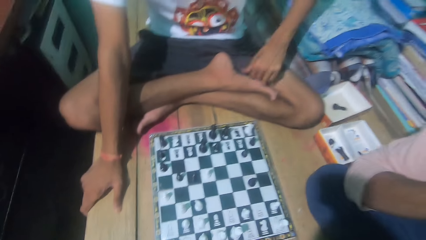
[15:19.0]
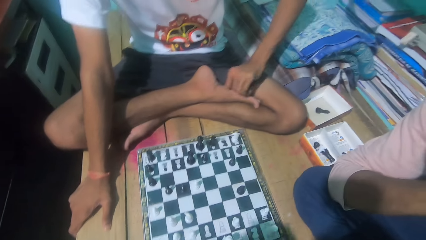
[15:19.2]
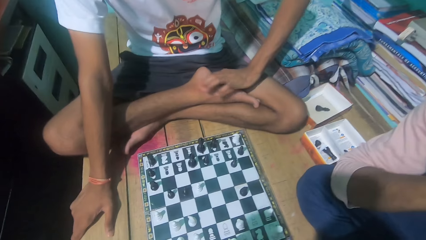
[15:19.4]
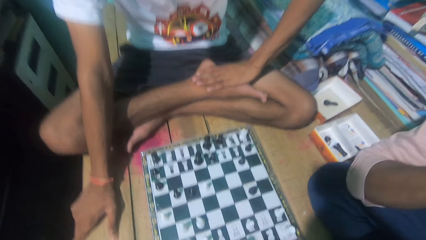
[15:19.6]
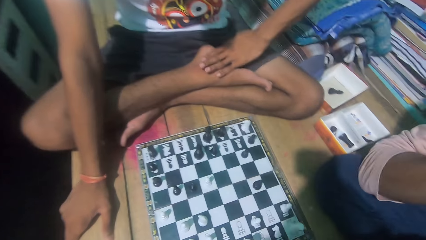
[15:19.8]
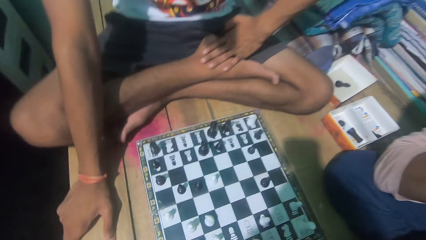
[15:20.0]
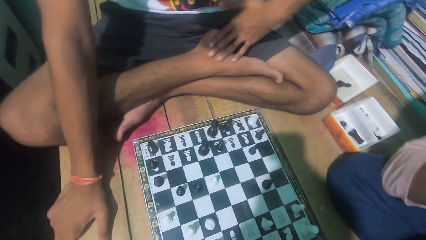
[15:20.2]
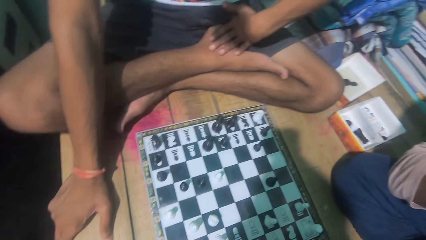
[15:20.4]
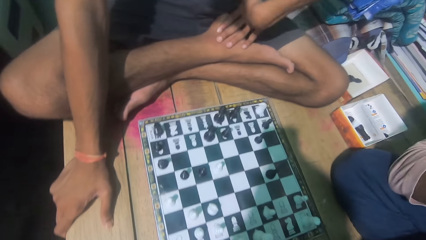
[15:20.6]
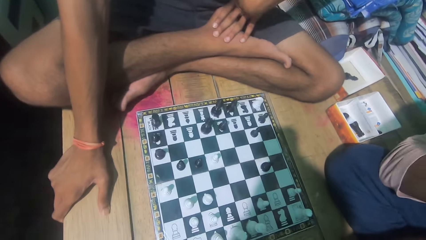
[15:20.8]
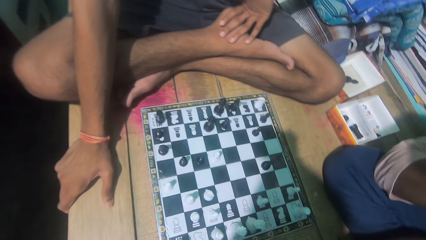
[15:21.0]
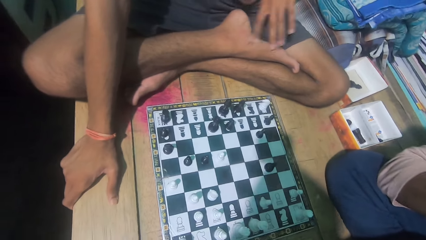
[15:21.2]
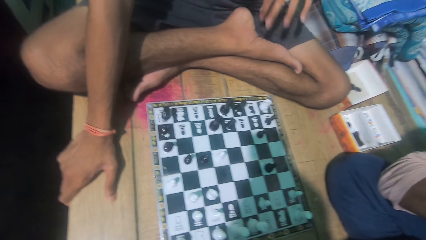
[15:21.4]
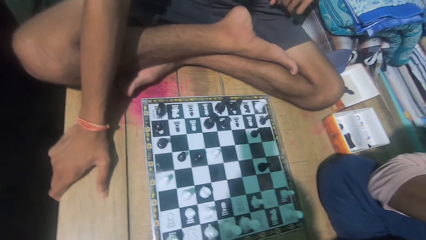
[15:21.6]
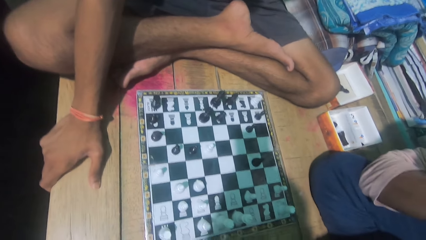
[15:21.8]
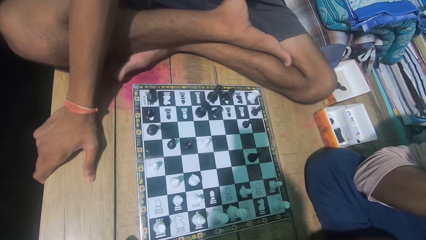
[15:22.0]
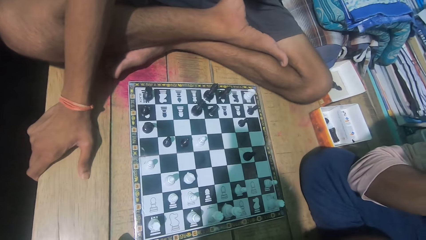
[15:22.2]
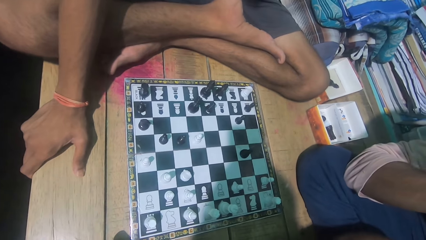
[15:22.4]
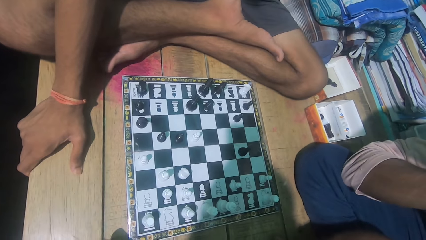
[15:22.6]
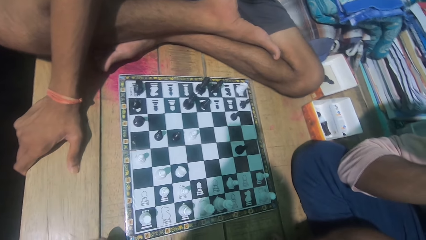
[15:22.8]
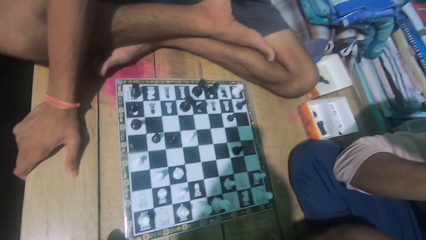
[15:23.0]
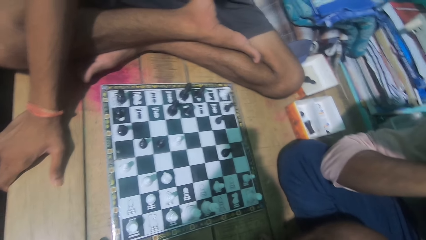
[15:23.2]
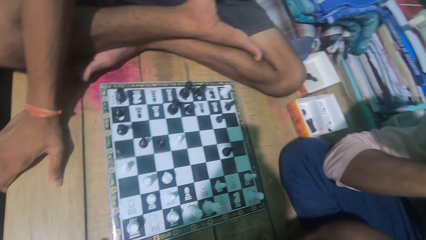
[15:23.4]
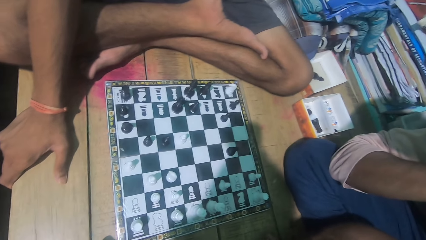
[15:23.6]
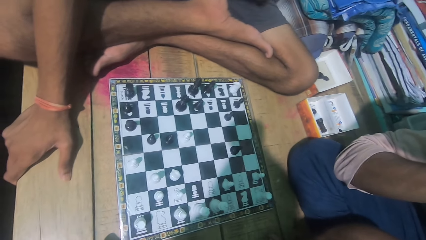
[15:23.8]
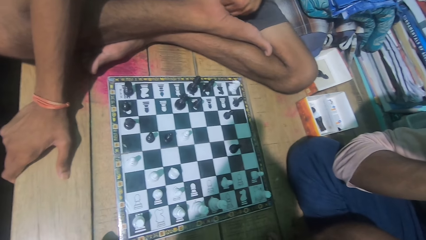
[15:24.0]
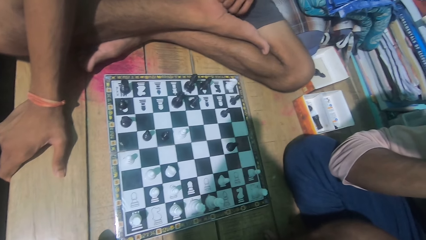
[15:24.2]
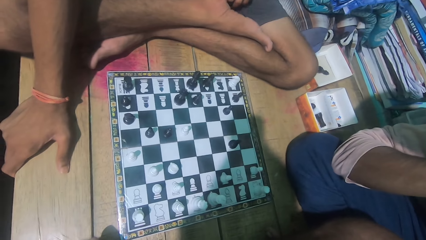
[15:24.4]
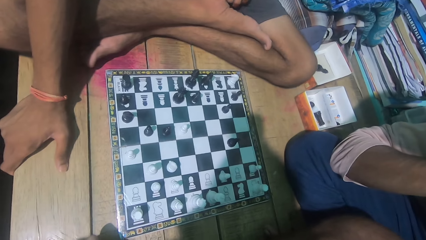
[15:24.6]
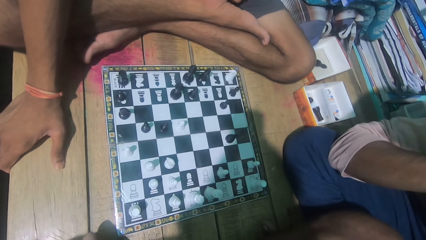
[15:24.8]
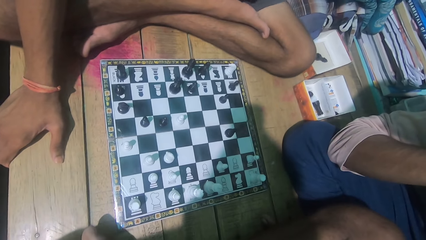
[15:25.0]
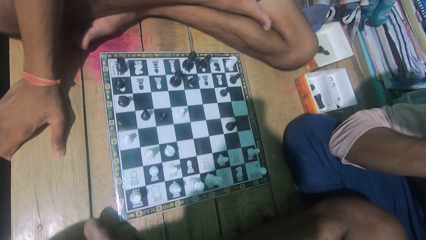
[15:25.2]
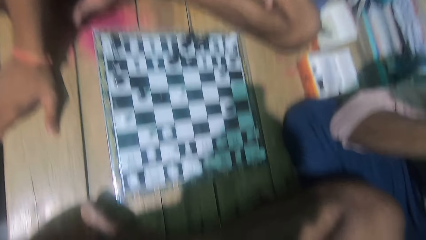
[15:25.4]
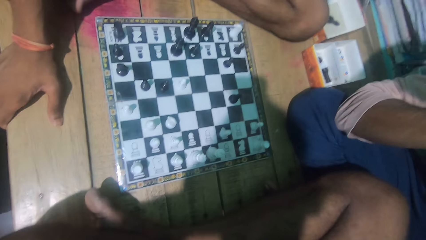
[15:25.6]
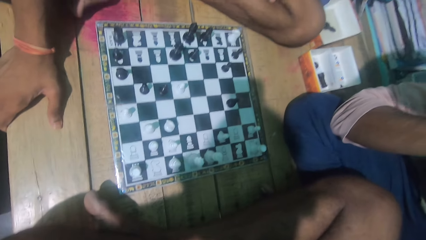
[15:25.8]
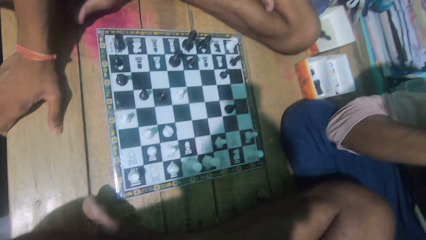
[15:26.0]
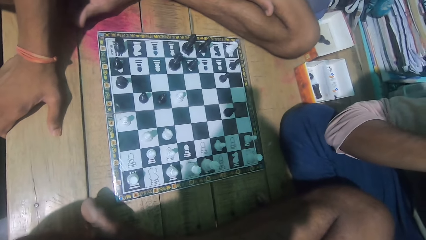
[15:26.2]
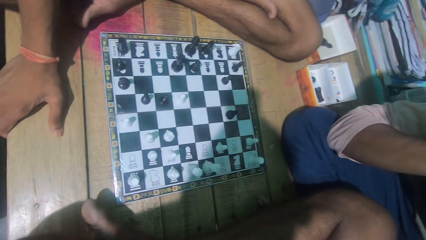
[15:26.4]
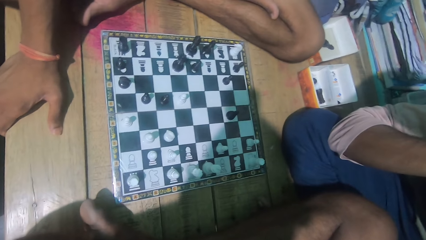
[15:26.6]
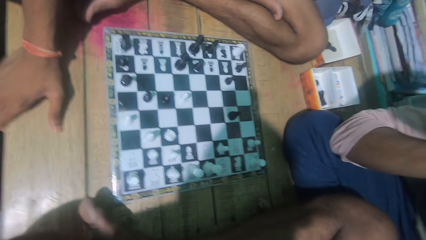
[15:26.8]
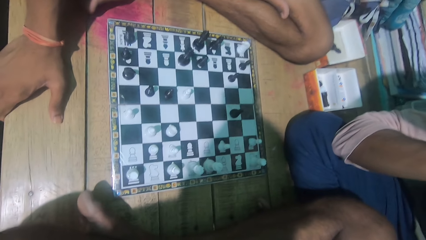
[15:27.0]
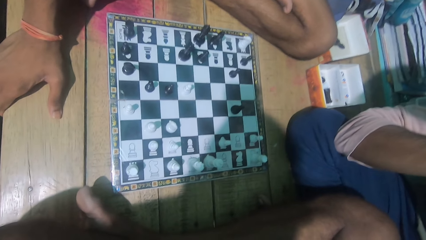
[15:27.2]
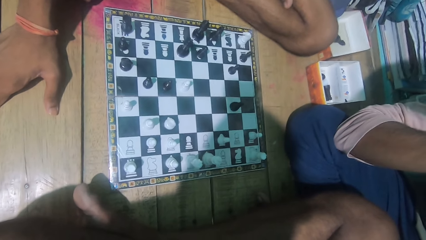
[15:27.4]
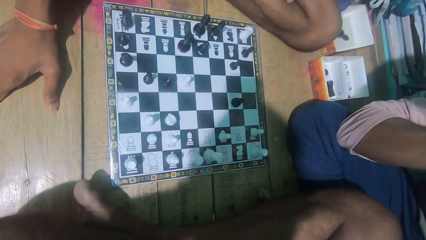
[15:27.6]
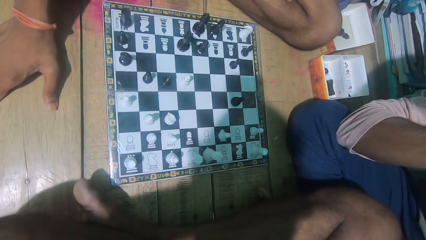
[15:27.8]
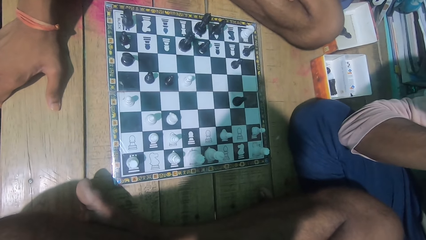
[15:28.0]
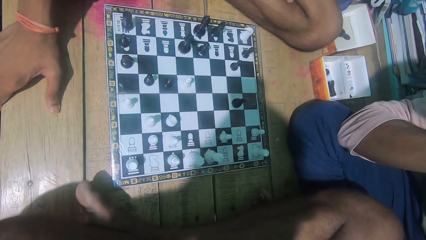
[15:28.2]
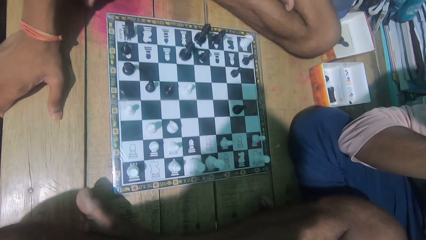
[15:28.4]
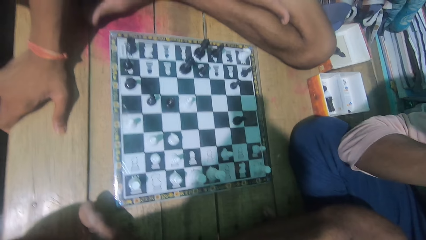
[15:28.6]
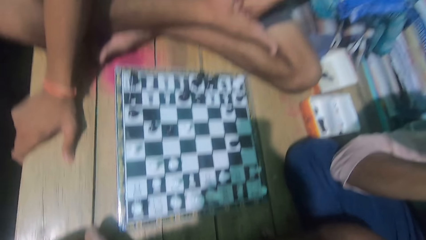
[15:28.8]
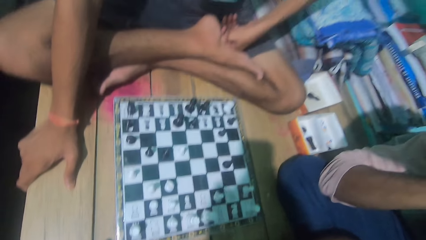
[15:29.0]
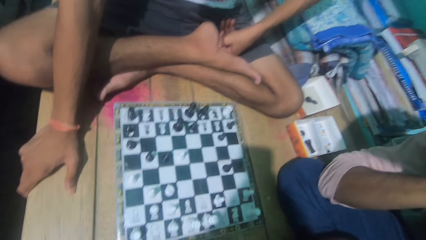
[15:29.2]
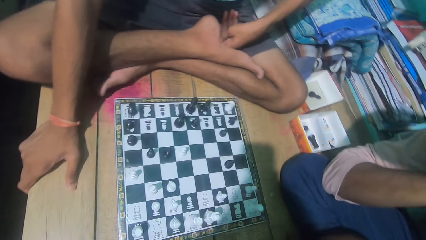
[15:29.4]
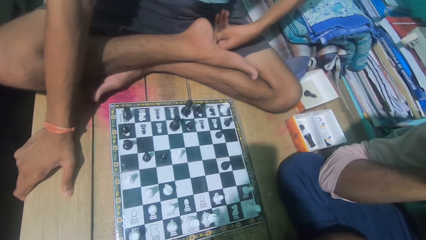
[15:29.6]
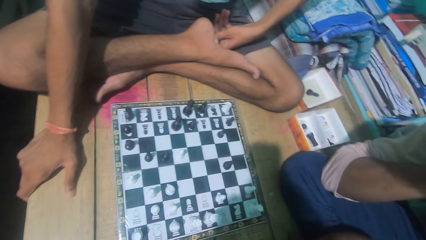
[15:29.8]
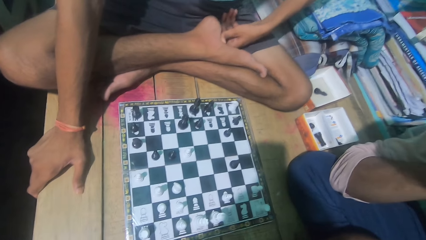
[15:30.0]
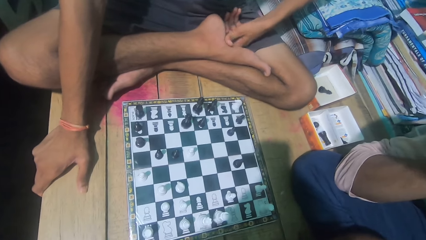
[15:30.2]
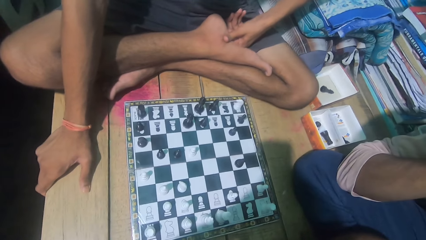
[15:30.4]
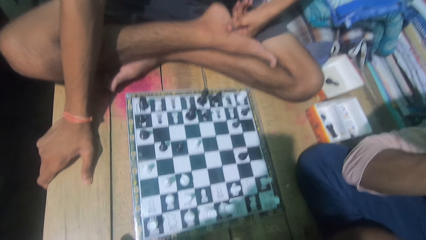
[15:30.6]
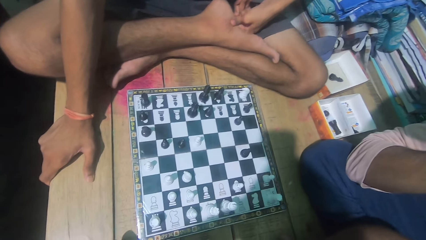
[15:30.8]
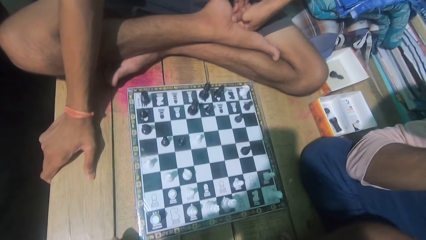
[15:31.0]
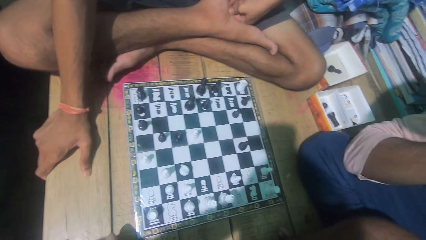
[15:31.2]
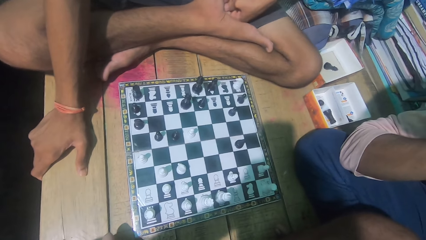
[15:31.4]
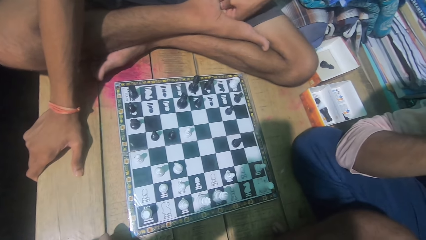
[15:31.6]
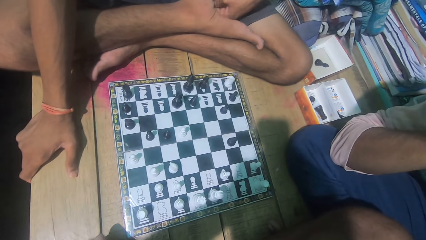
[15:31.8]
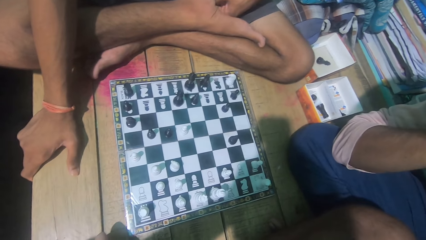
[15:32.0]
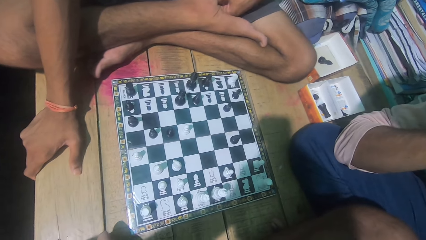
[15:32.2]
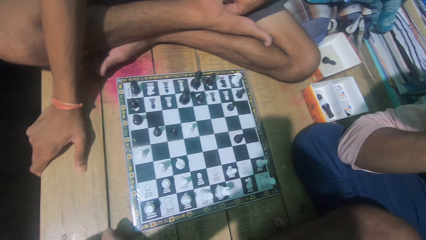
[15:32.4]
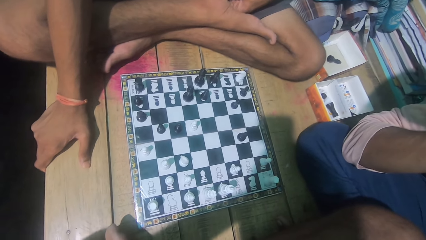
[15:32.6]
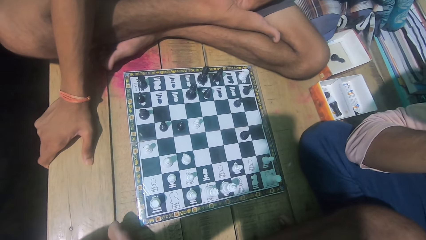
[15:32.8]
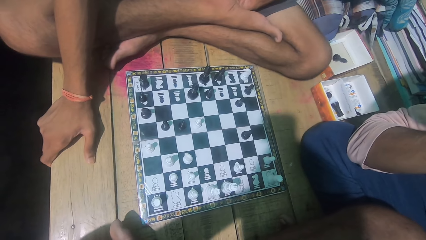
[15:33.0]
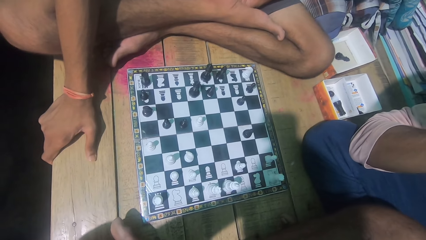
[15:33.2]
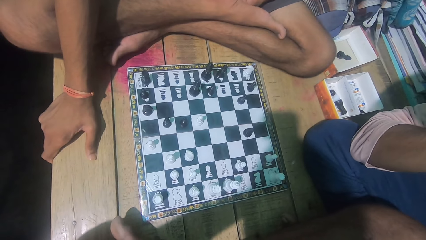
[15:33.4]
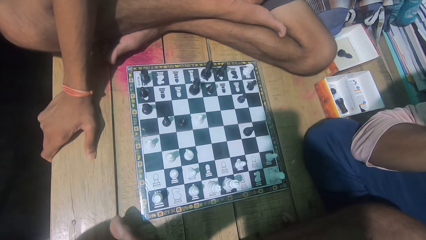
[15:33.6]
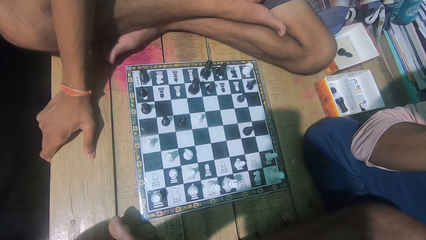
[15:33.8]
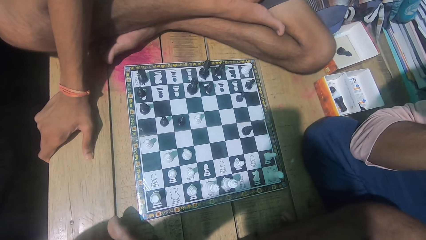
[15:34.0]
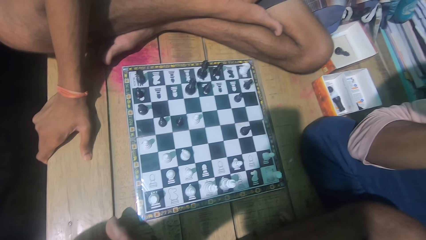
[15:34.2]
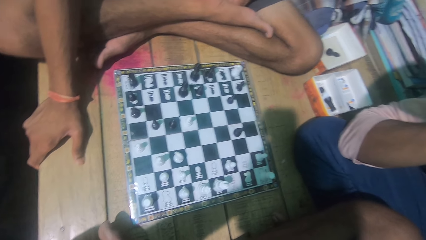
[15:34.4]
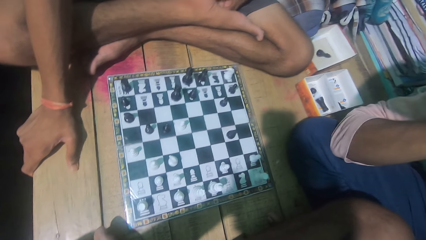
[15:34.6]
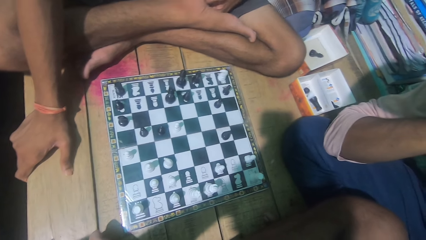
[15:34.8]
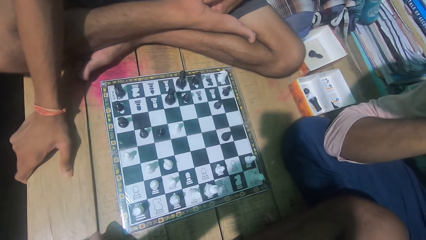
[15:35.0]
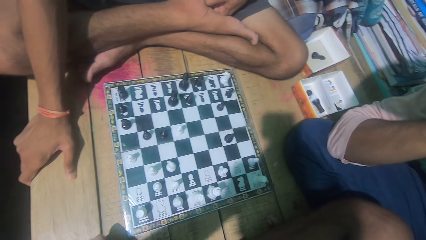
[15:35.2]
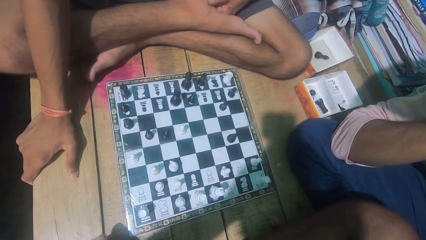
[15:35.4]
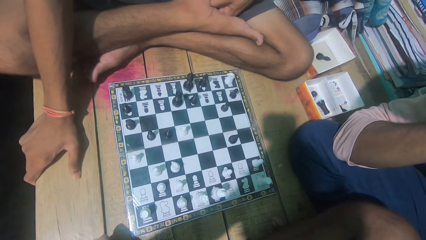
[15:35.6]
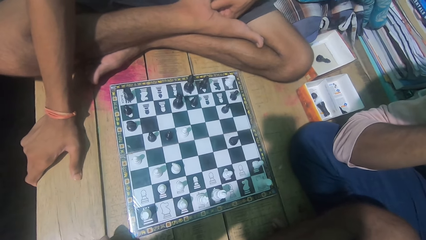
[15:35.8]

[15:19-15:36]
The camera wearer looks at a man. The man touches his leg. The camera wearer looks at the chess game with the man.
